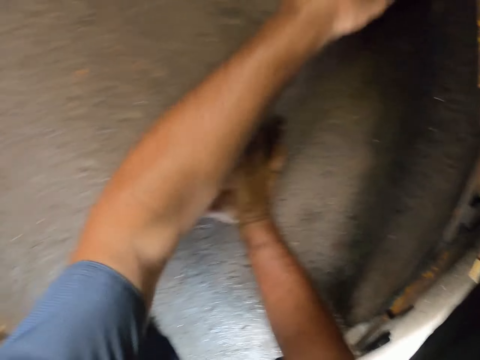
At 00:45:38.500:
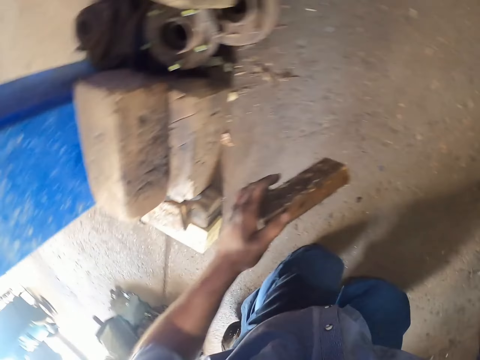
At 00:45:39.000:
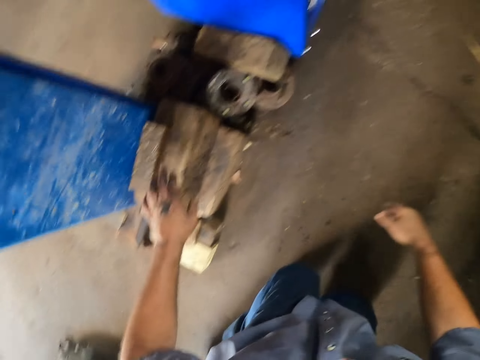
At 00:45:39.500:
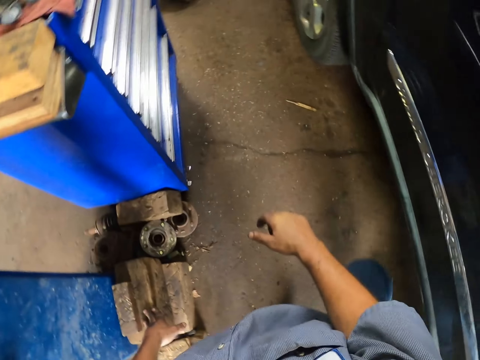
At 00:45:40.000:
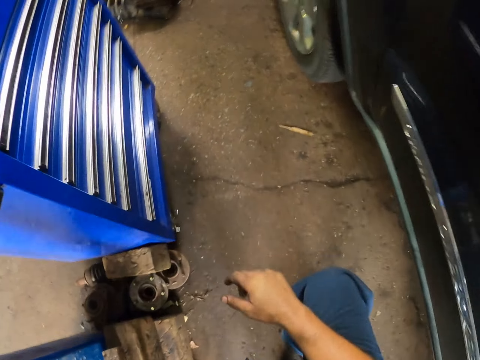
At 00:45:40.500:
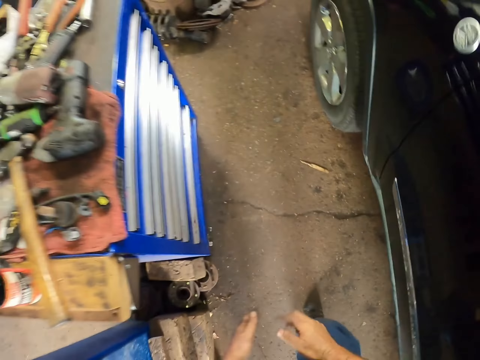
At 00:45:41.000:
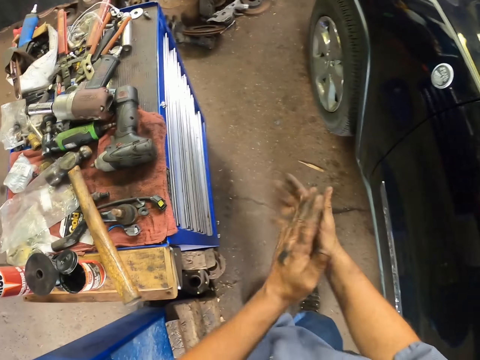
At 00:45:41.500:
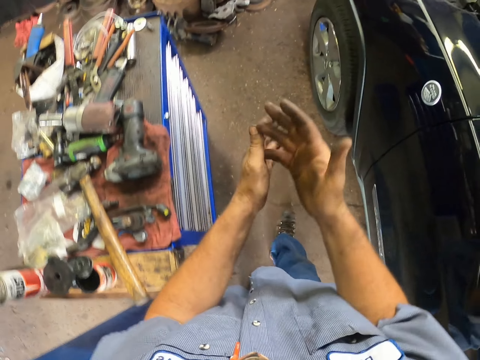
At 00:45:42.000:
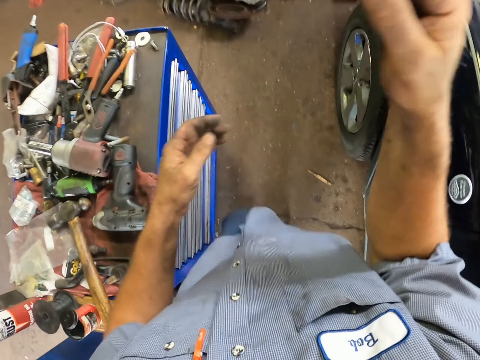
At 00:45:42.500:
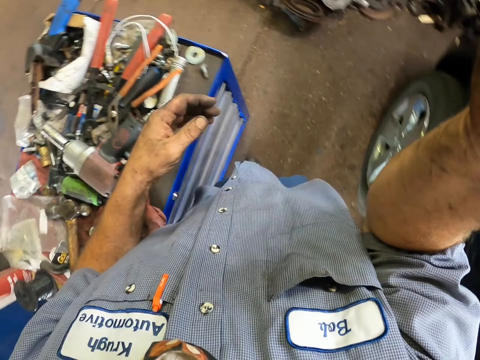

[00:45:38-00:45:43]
The camera wearer picks something. He places the piece of wood on top of the piece of wood. He drops something. He stands up. He rubs his hands together. He adjusts the camera.
